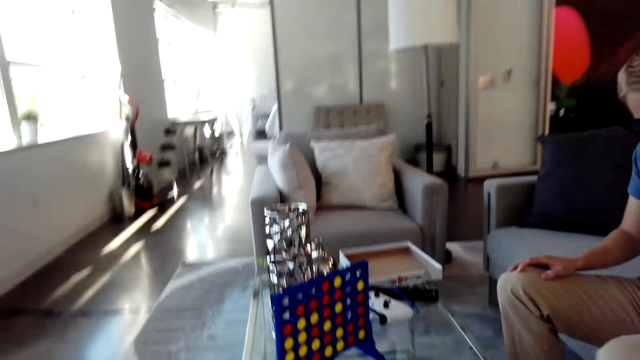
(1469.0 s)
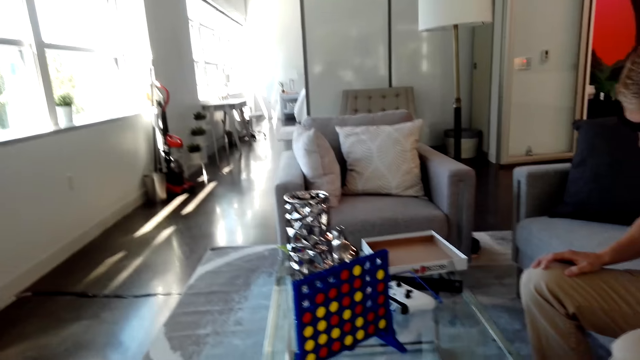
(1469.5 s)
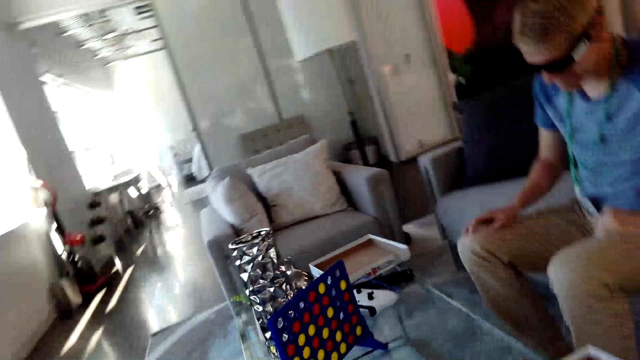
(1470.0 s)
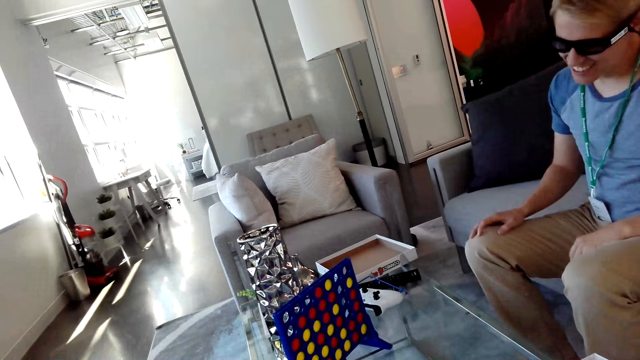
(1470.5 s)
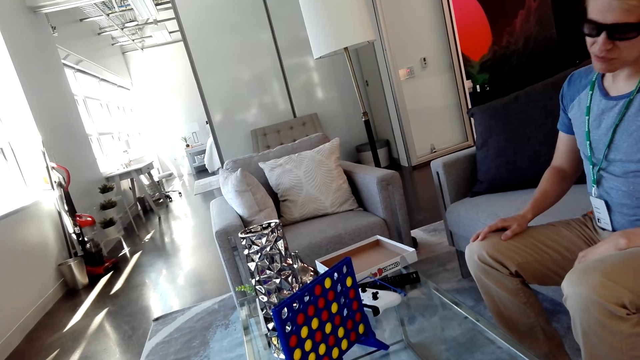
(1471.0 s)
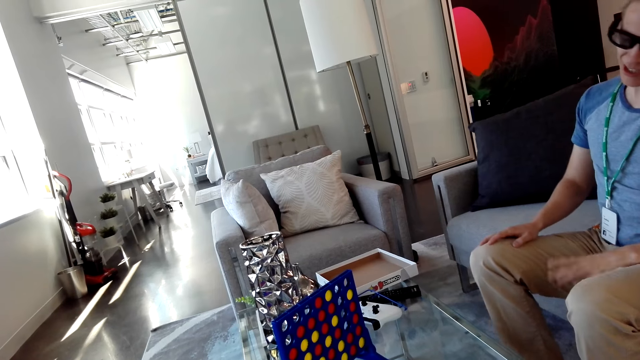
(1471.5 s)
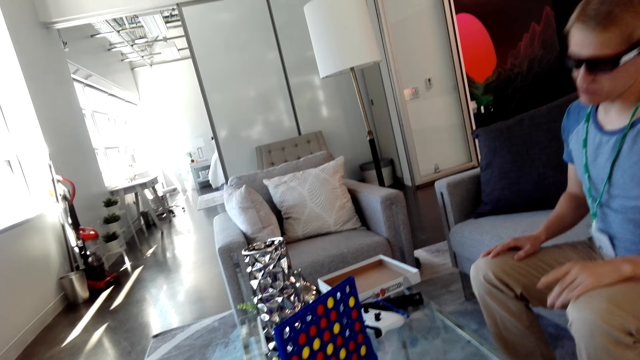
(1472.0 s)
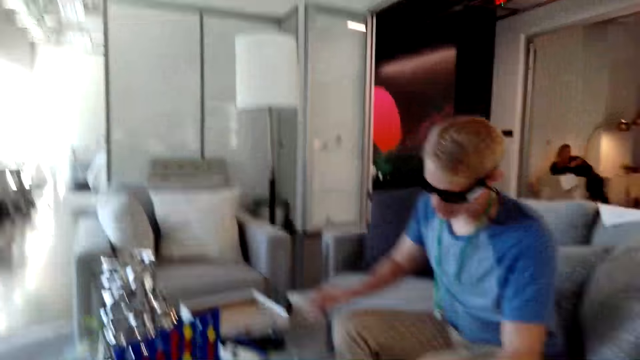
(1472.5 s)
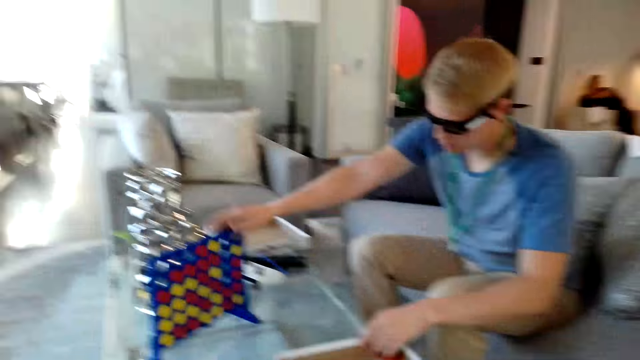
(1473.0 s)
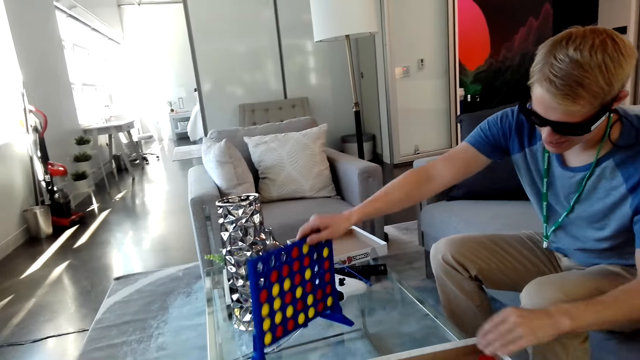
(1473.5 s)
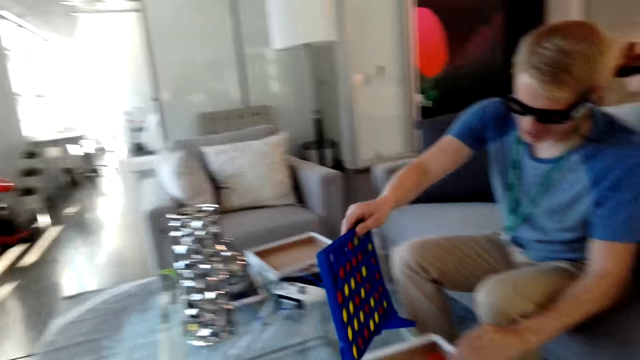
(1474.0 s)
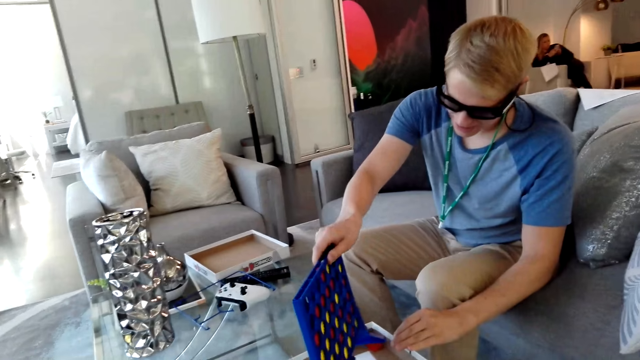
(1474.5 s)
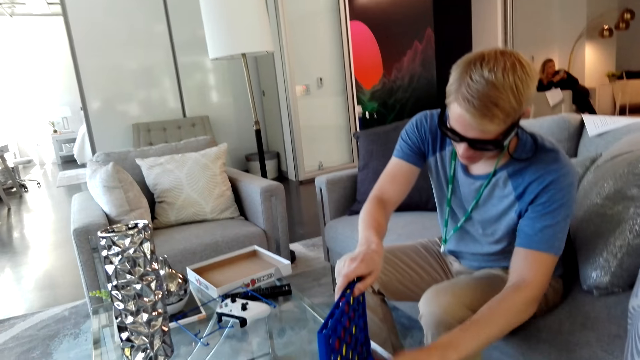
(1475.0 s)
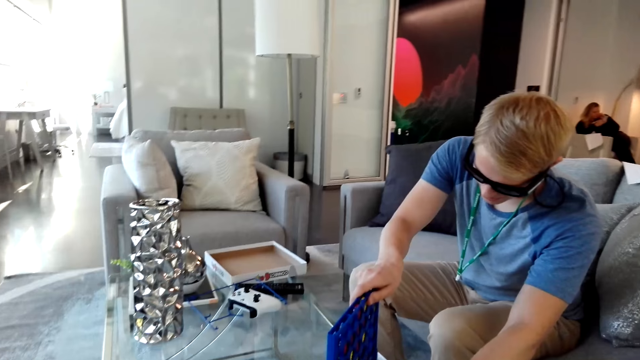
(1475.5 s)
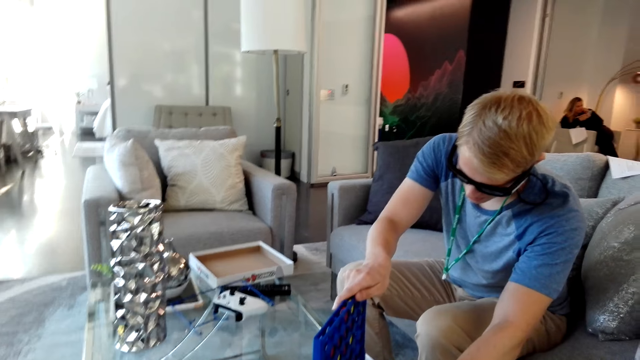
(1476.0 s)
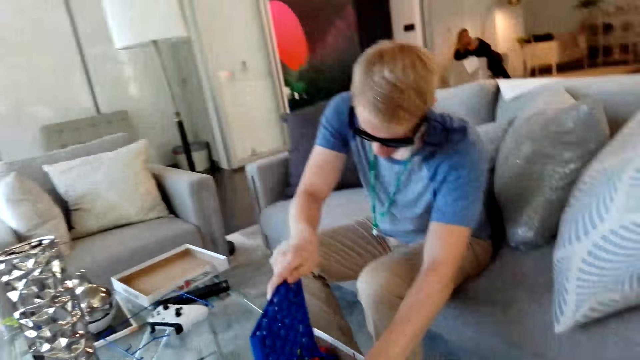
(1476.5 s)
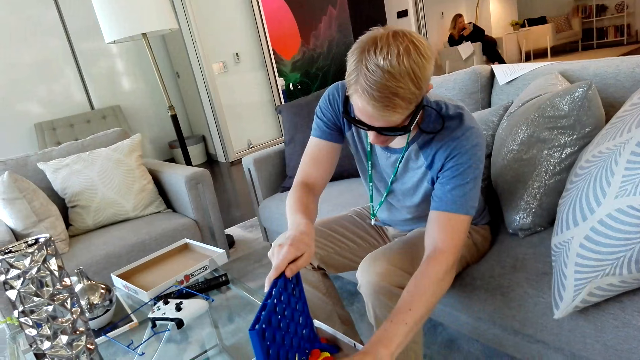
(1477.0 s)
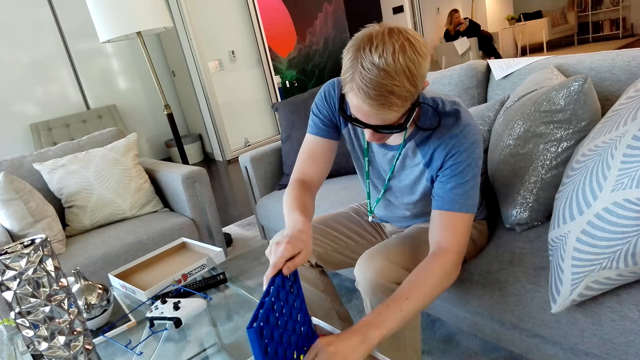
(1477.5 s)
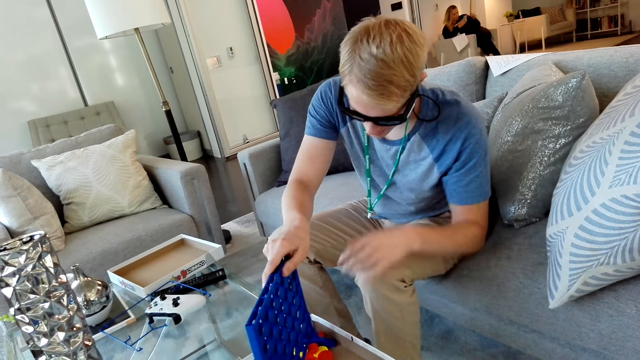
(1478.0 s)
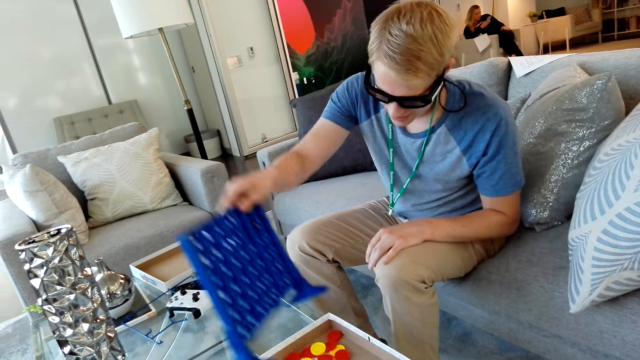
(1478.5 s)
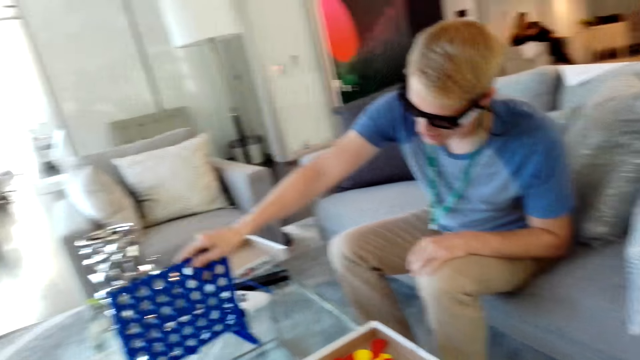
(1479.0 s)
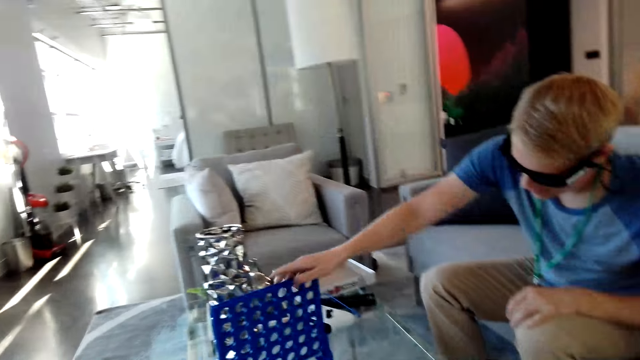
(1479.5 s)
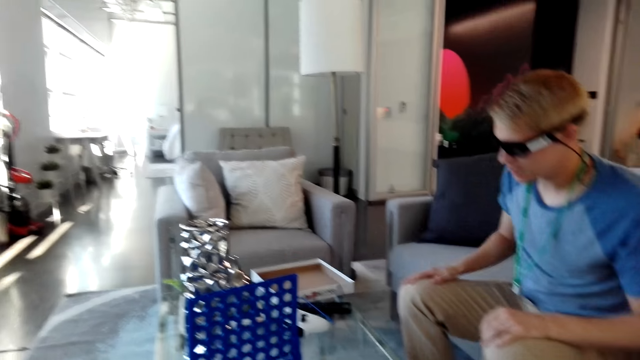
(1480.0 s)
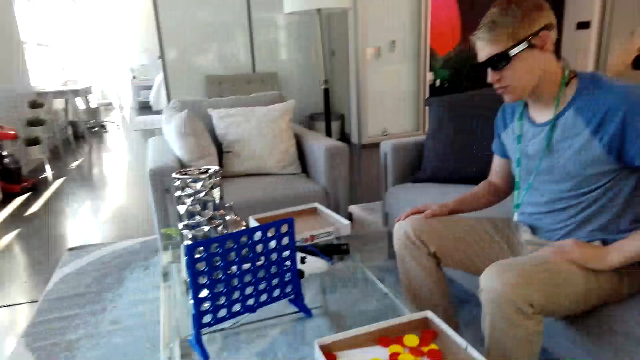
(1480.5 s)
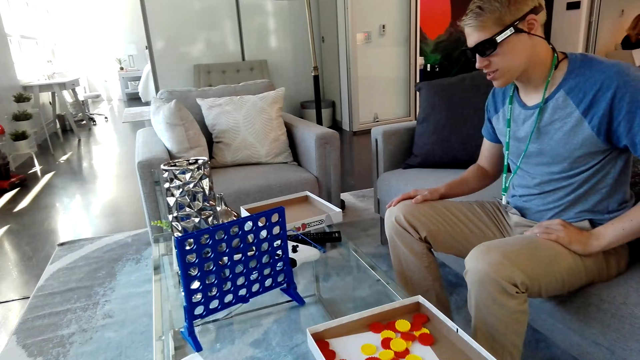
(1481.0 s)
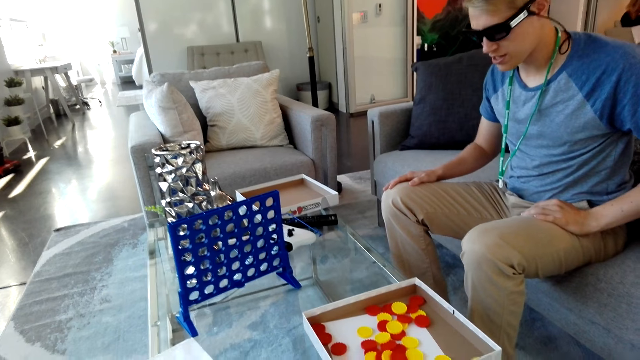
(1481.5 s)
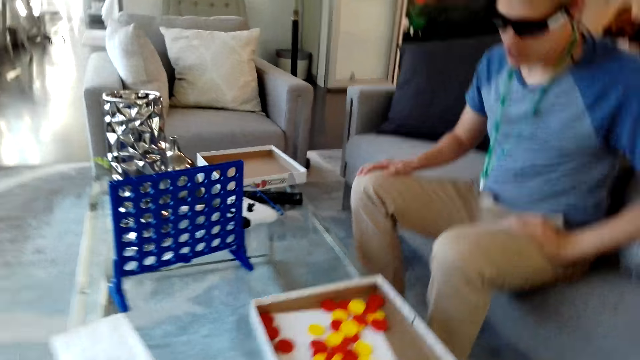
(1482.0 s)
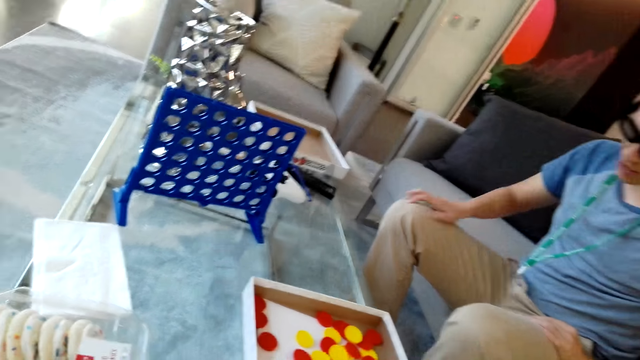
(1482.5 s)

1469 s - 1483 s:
The camera wearer looks around the ceiling. A man gestures at the camera wearer. The man talks with the camera wearer. He moves the box on the table, lifts the grid, the Connect Four board, from the table and places the grid on the box. He removes chips from the board. He puts the discs in the box. He lifts the grid from the box, places the grid on the table and places his right hand on the lap.

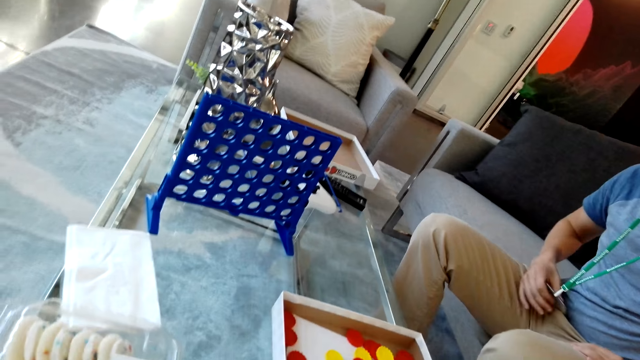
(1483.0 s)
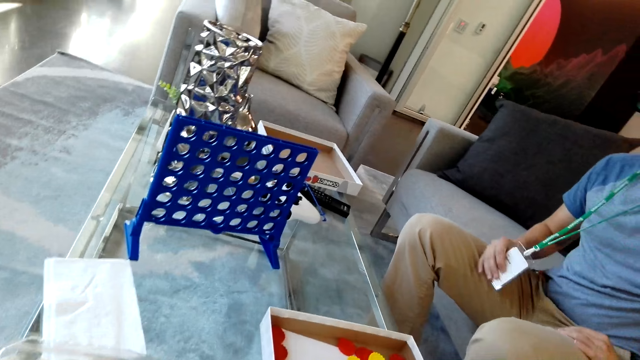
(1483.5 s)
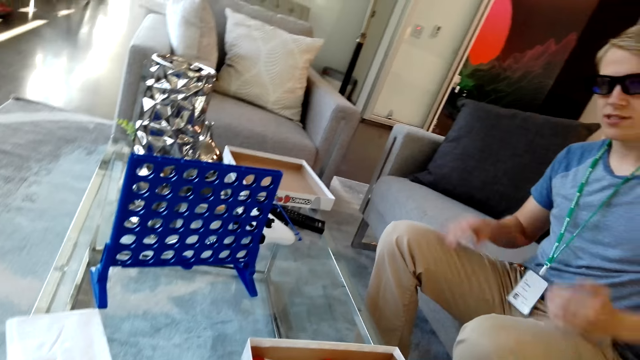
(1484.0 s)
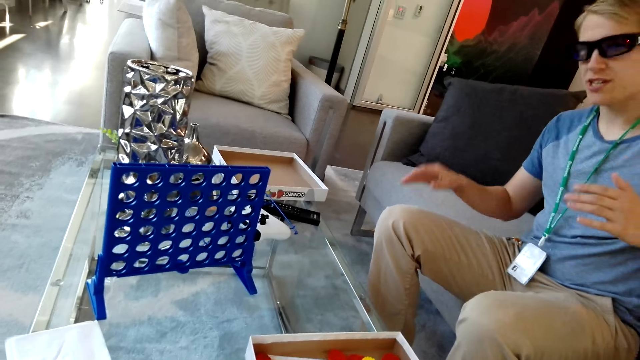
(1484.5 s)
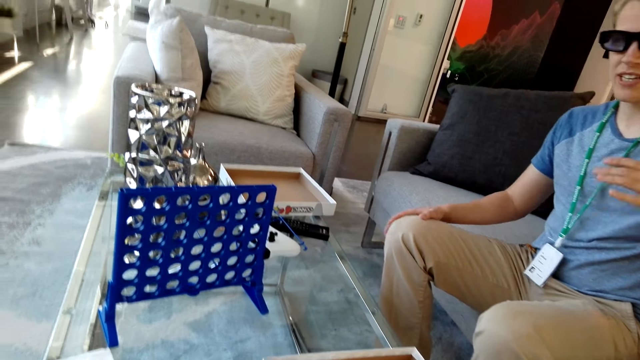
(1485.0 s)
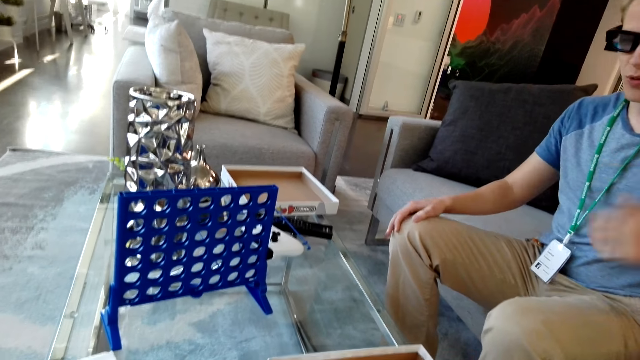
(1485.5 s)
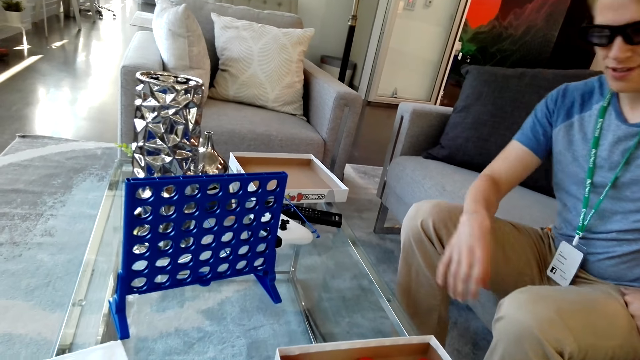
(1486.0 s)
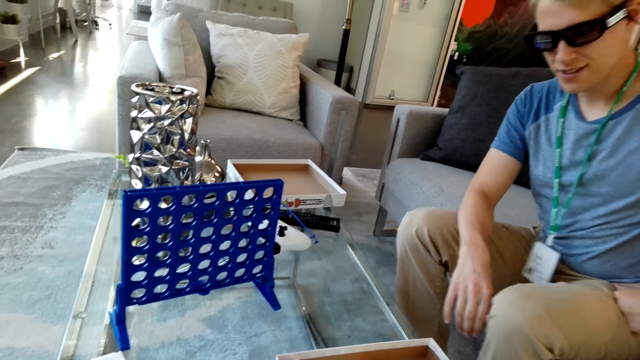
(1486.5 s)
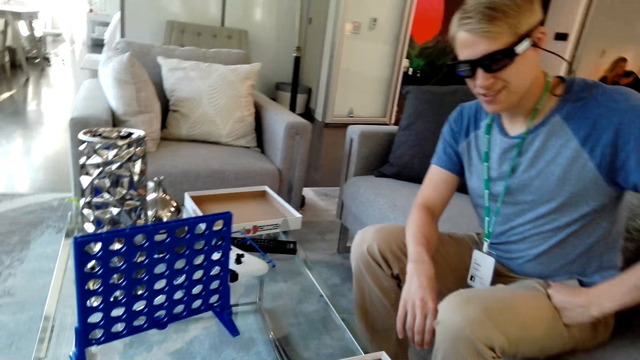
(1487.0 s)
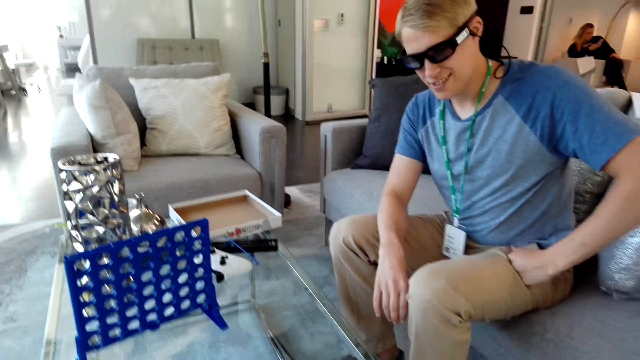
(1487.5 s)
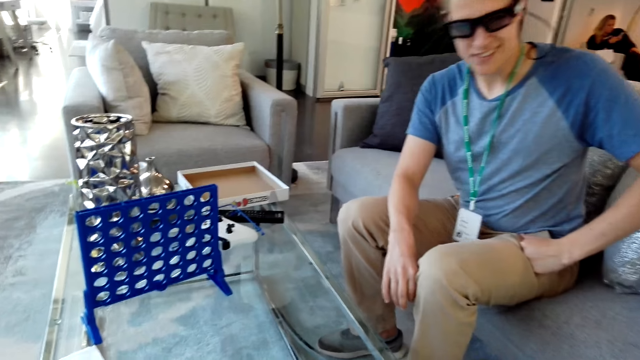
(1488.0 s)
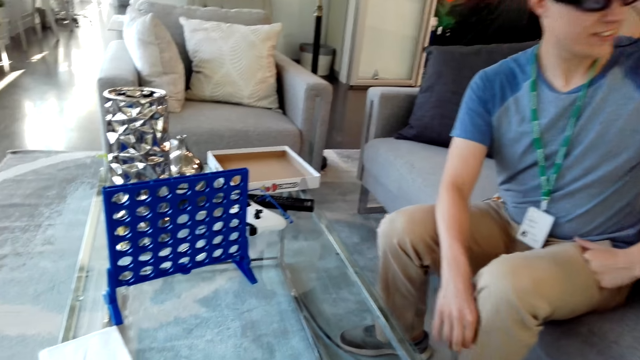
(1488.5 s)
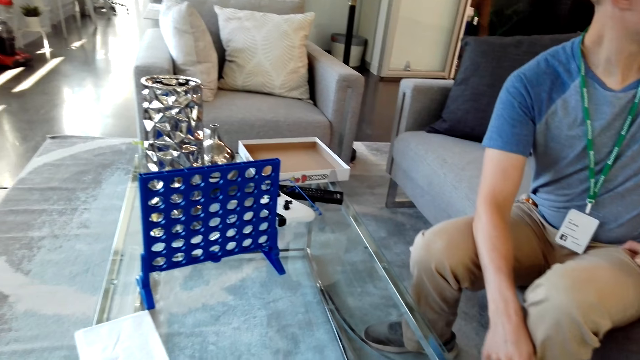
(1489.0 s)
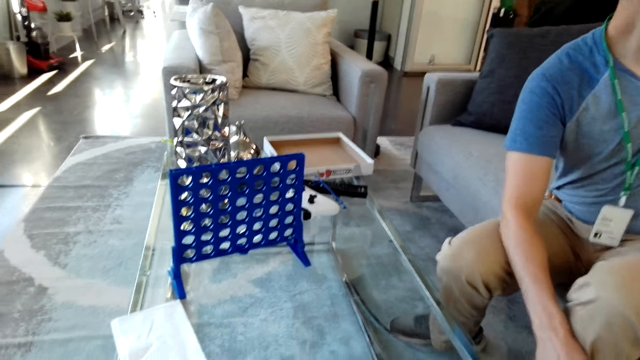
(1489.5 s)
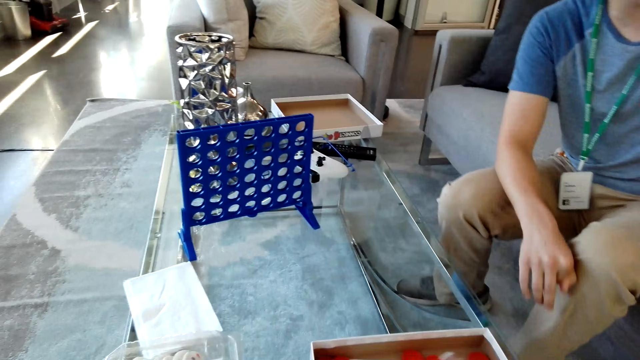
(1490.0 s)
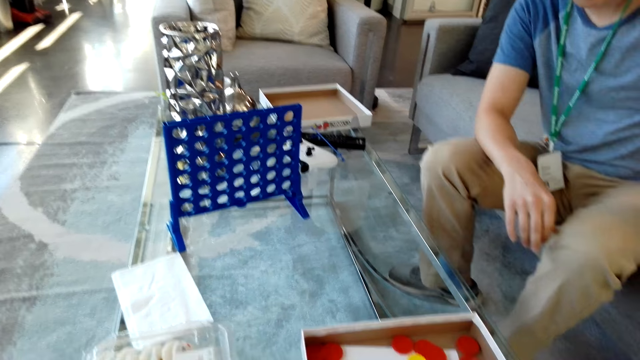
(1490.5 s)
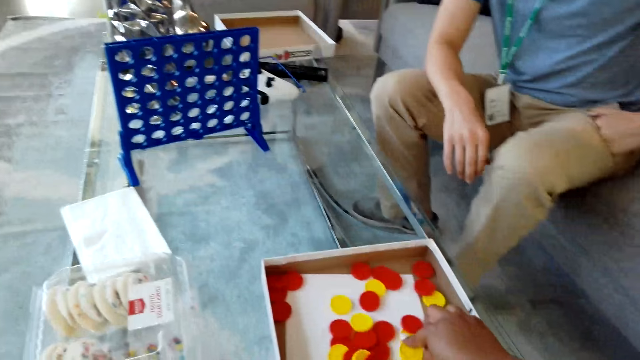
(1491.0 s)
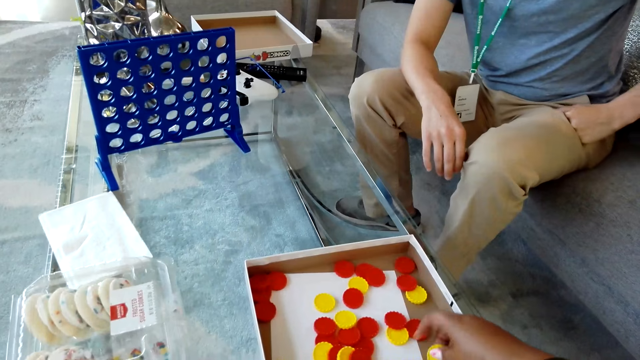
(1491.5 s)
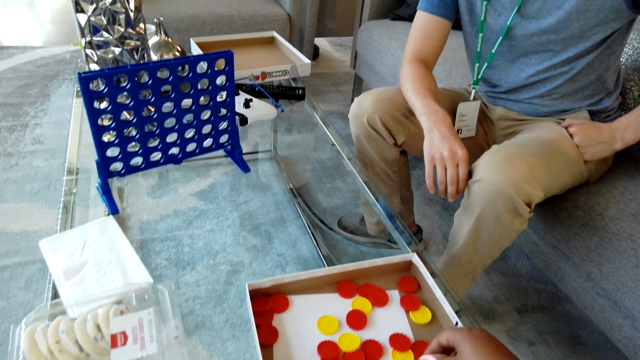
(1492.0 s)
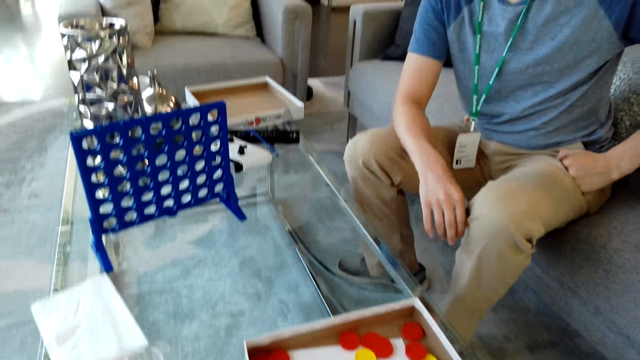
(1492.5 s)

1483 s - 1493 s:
The man adjusts his tag, talks with the camera wearer and gestures at the camera wearer. The camera wearer laughs. They arrange the discs in the box.
